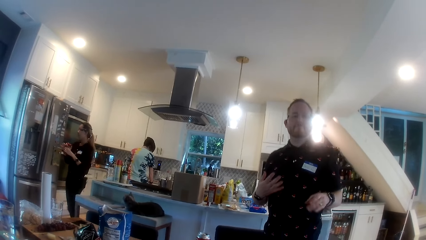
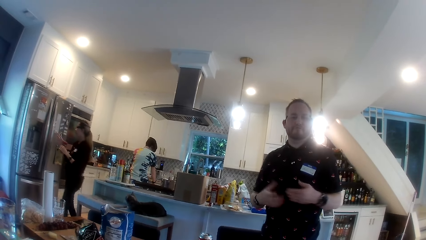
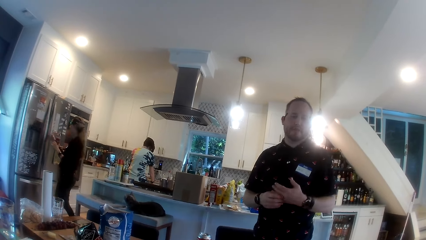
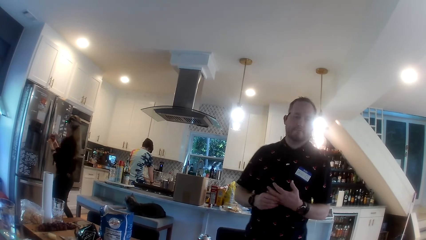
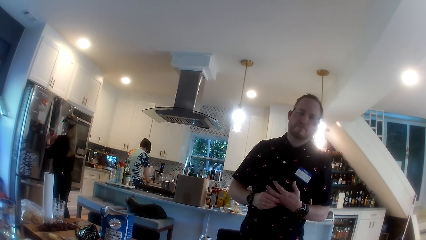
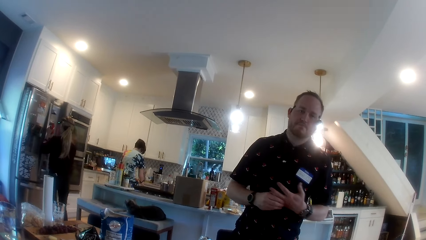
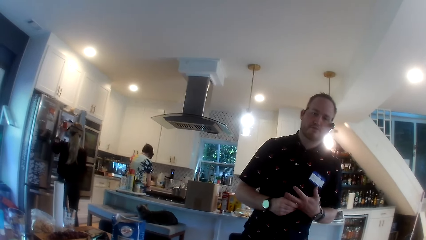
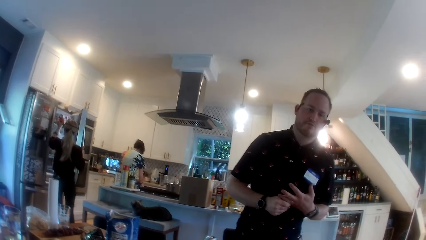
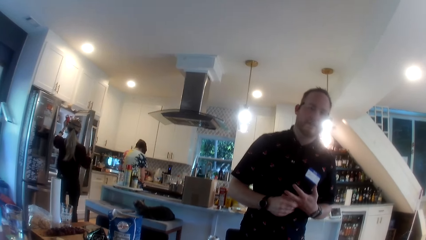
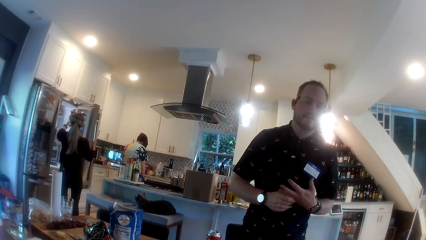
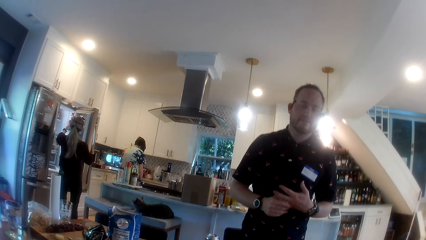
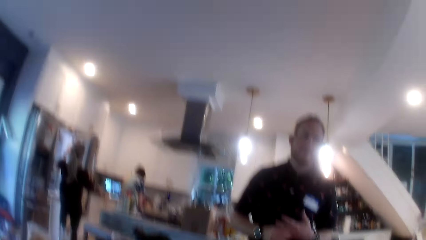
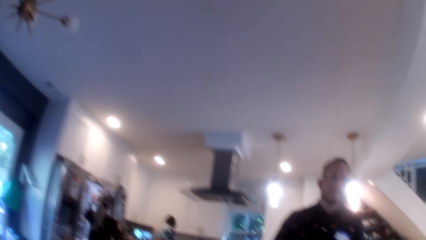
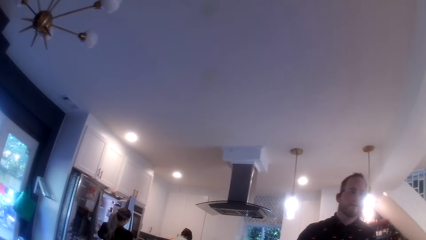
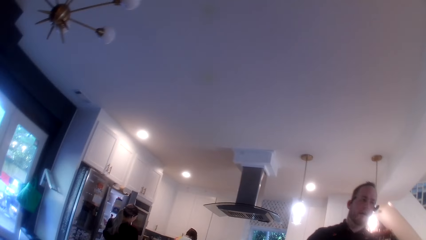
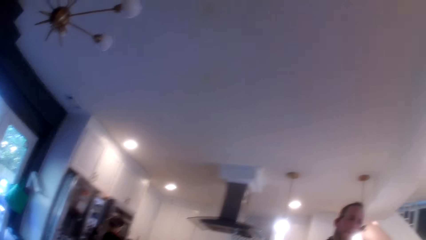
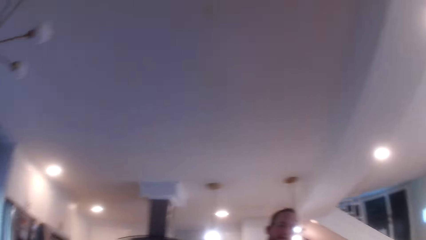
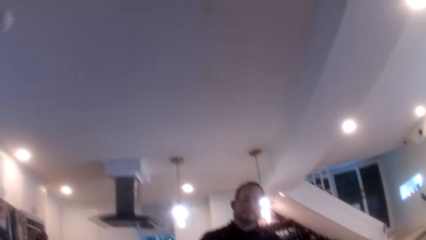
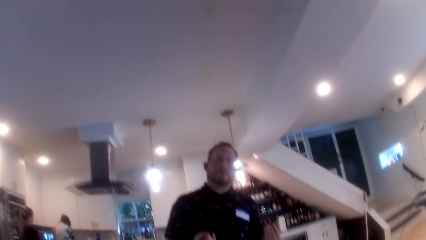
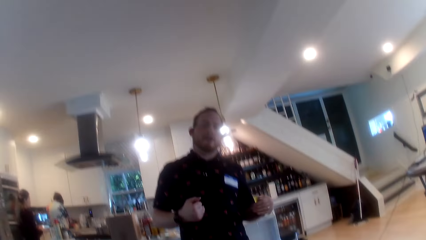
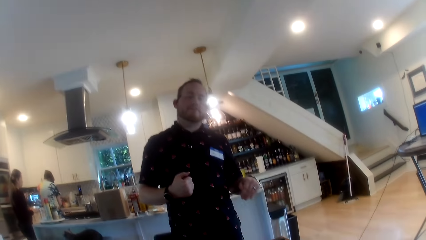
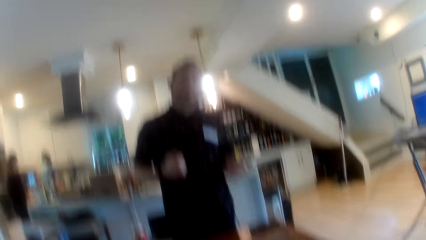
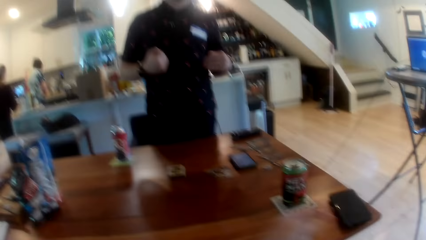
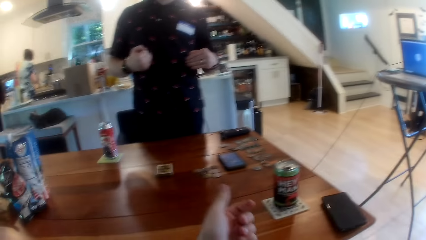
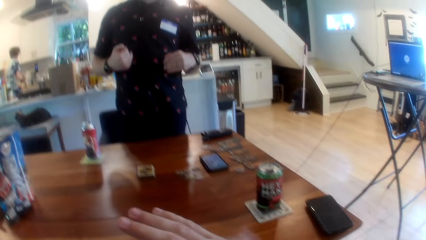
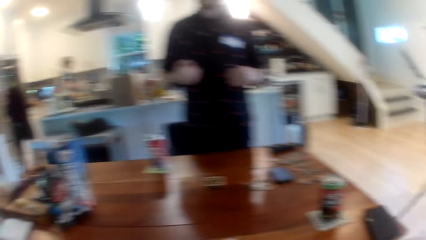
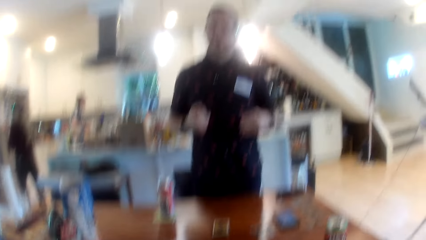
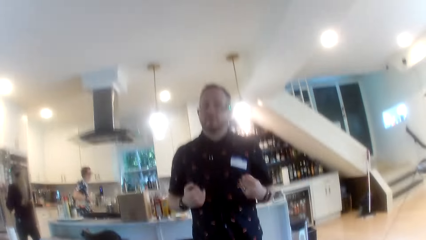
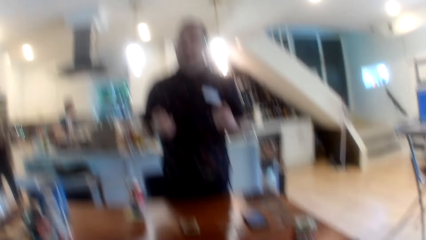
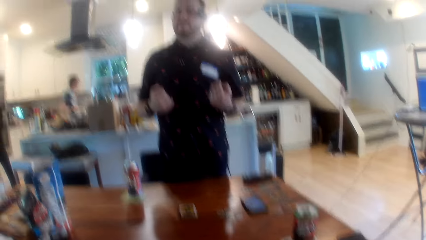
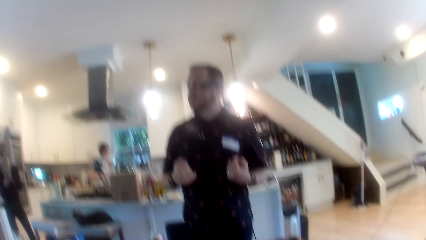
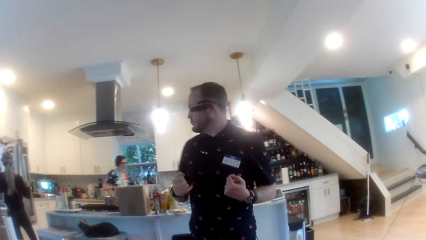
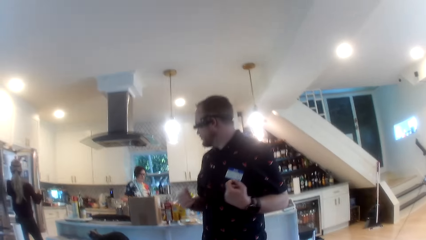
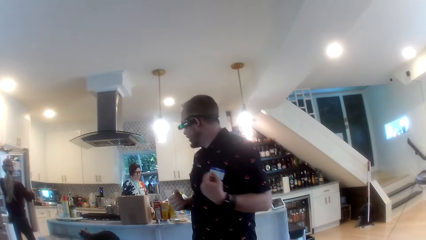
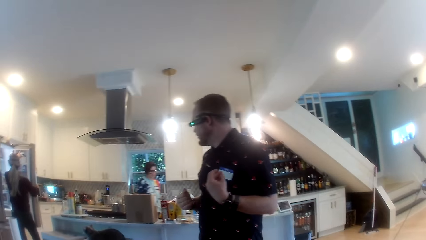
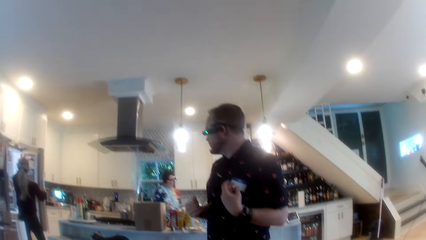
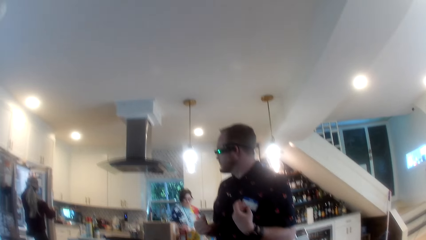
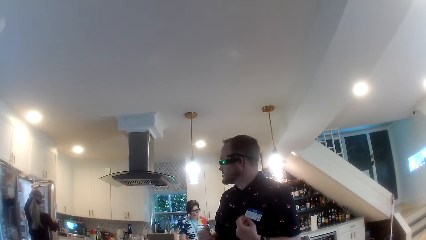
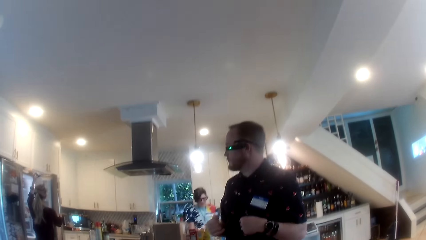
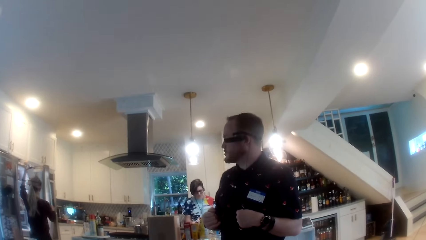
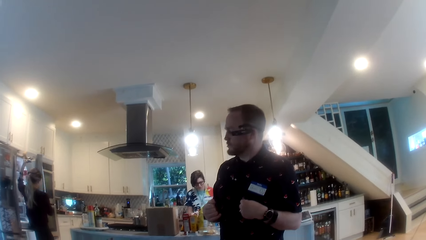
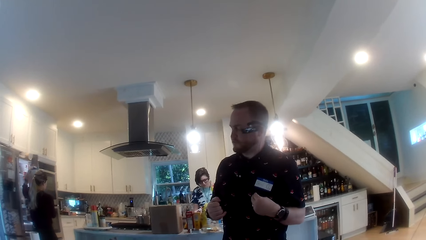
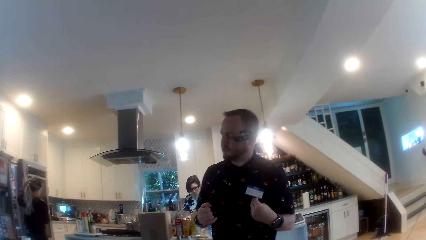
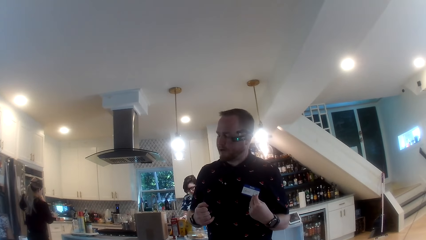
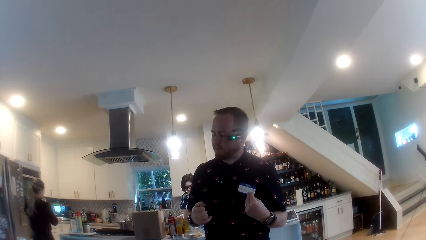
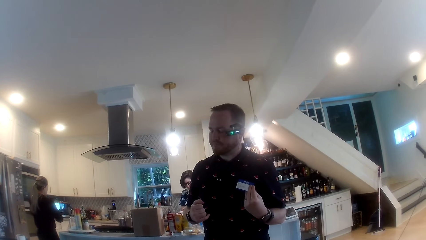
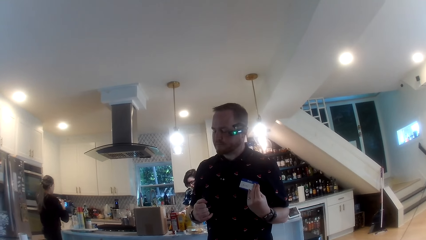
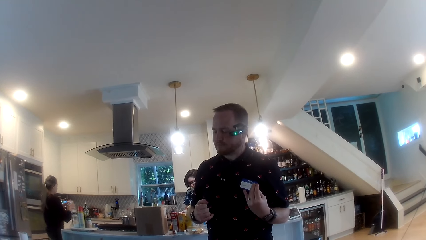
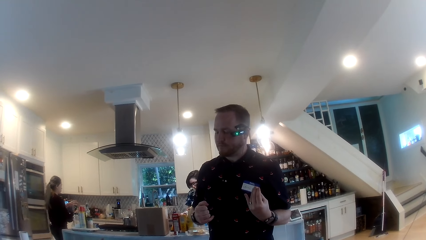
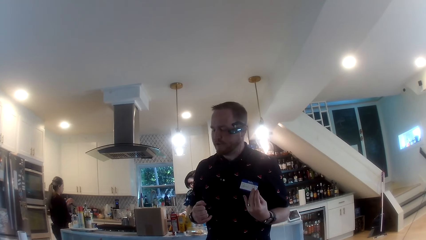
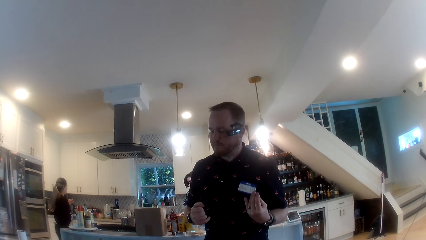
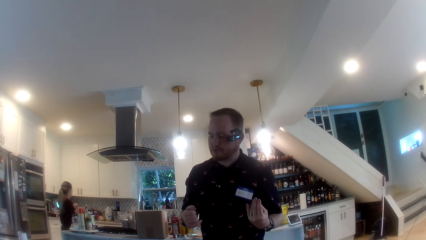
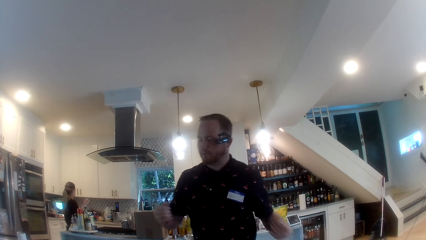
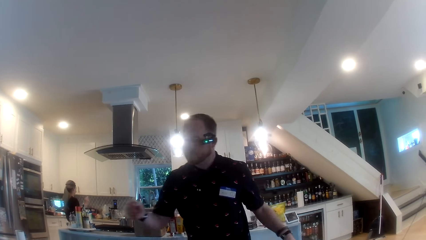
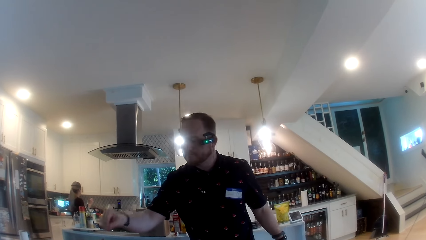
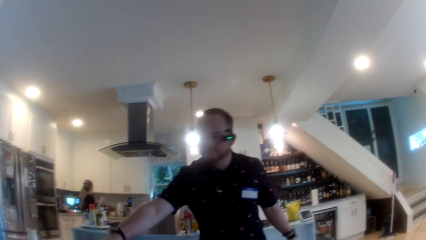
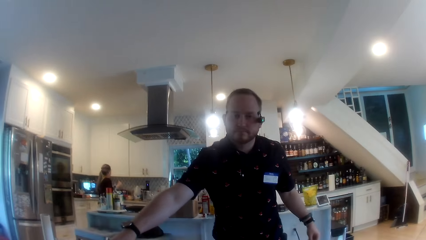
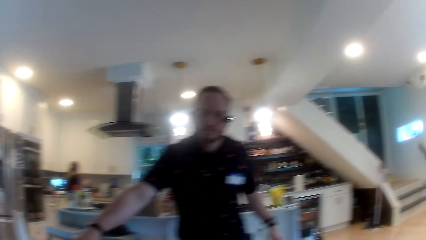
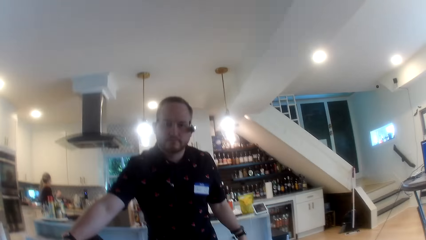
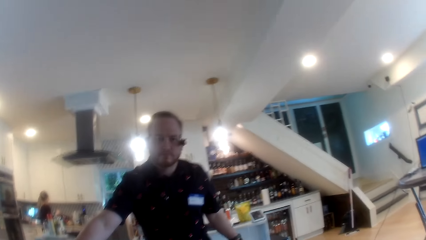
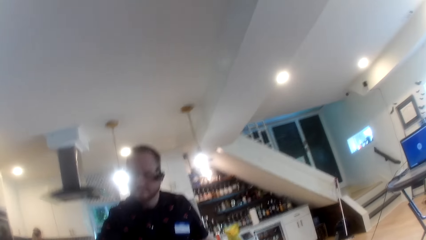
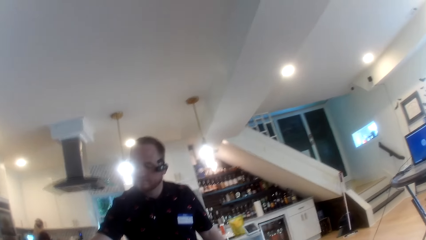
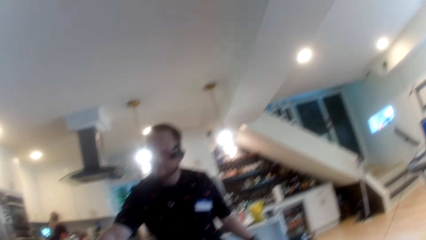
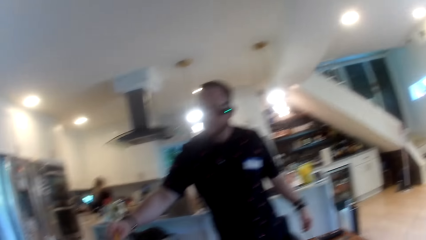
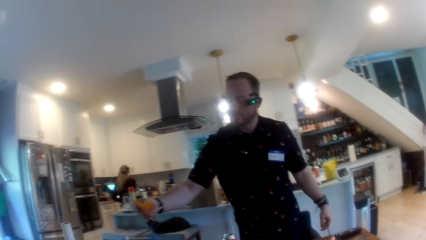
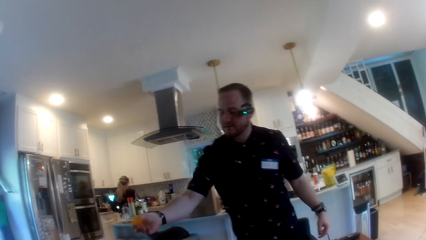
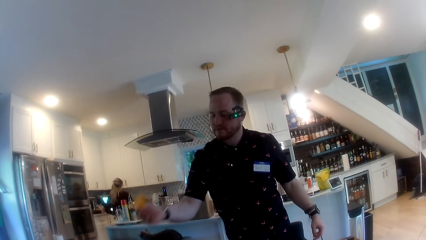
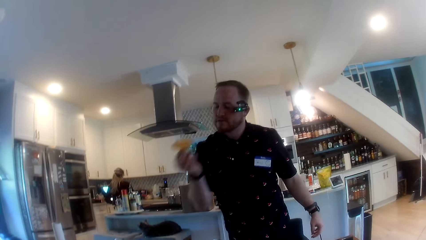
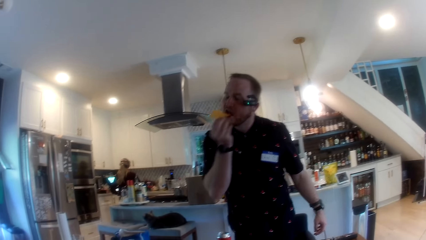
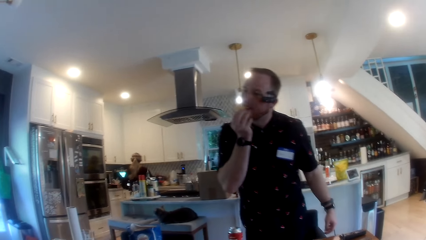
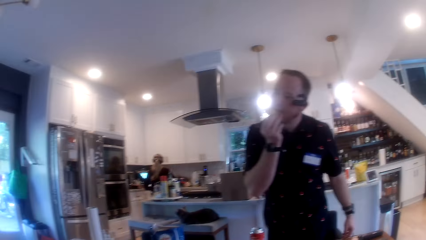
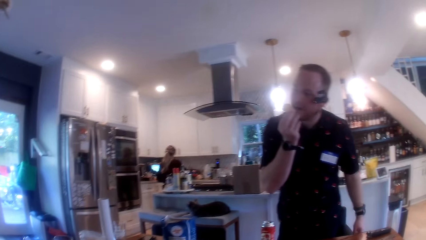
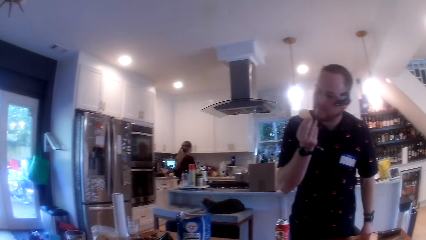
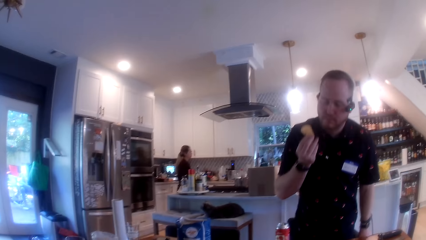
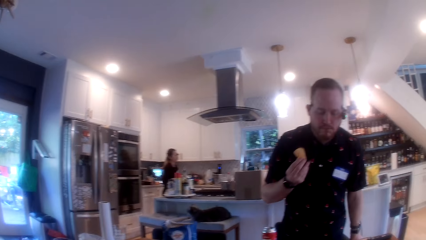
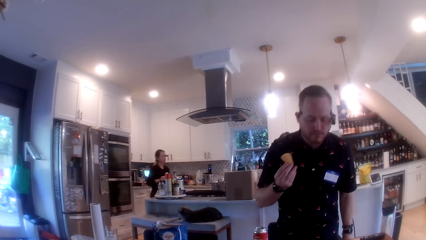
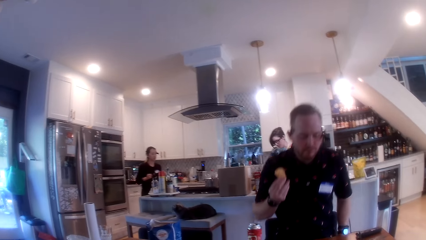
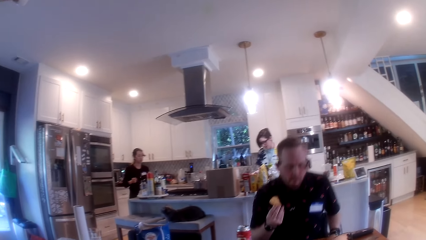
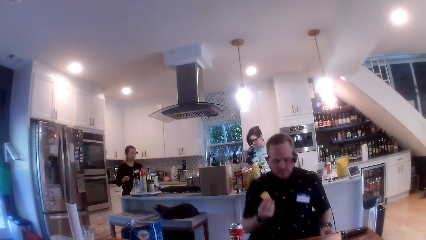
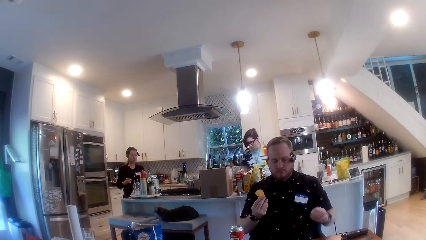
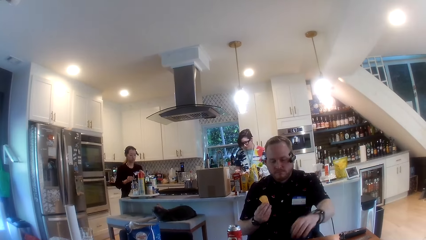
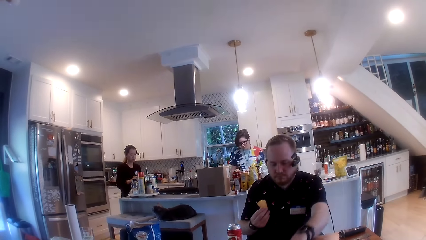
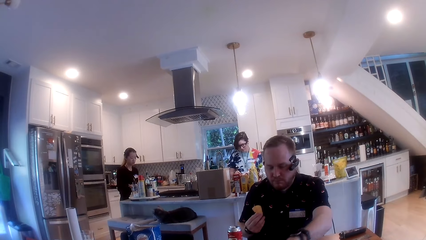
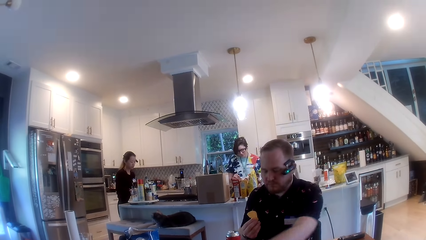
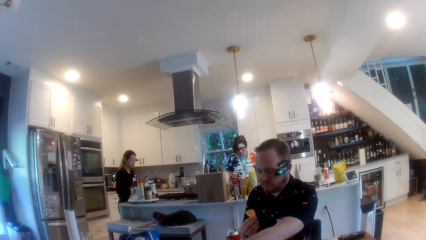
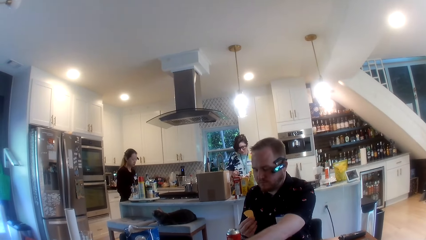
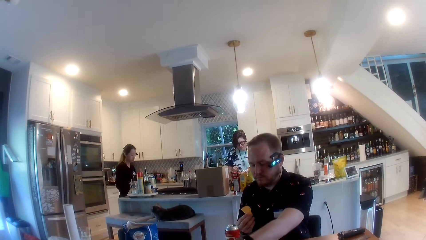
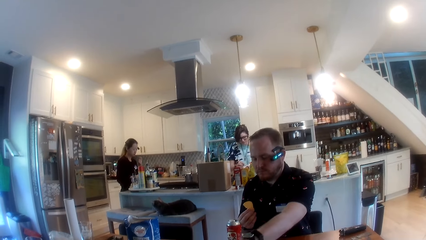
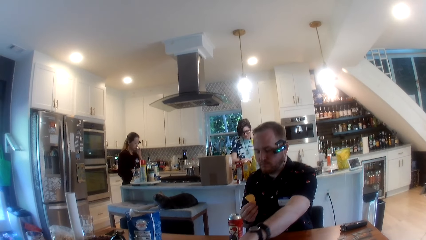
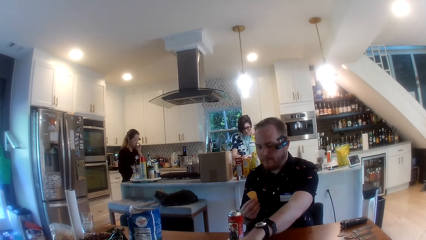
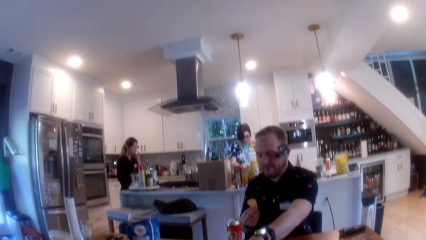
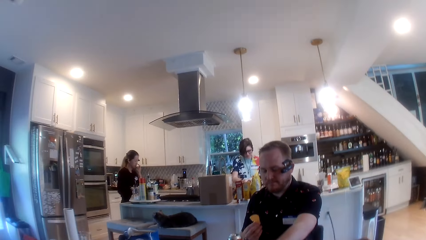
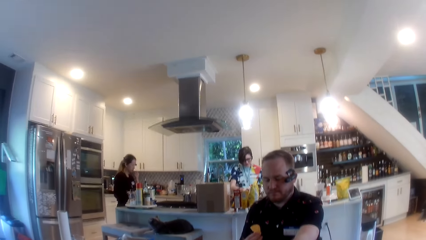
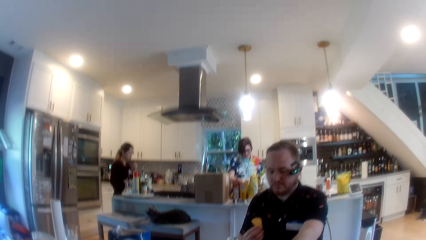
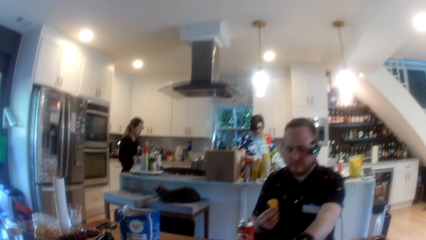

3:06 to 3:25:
The woman opens the fridge with her right hand. The woman places the container of sauce inside the fridge with her left hand. The woman closes the fridge with her right hand. The camera wearer moves his hands. The woman opens the fridge with her right hand. The woman brings out a jar of milk from the fridge with her left hand. The woman drops the jar of milk on the table with her right hand. A person interacts with the camera wearer. The man takes a crisp from the pack of crisps with his right hand. The man eats from the crisps on his right hand. The man sits down on his chair.
